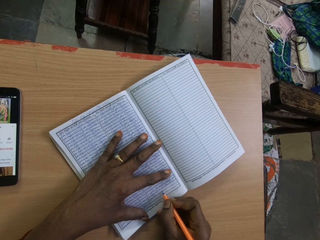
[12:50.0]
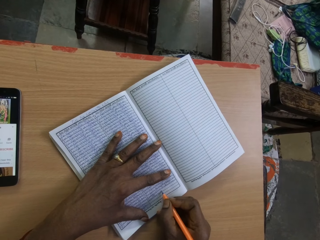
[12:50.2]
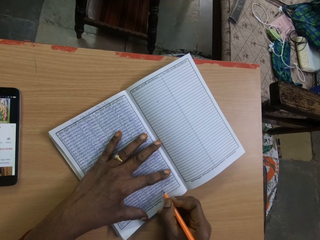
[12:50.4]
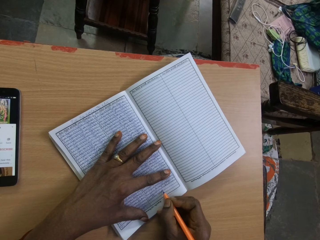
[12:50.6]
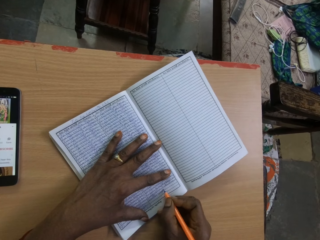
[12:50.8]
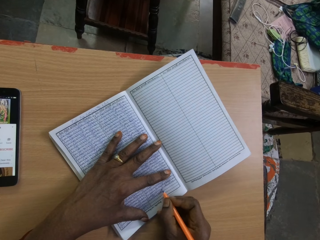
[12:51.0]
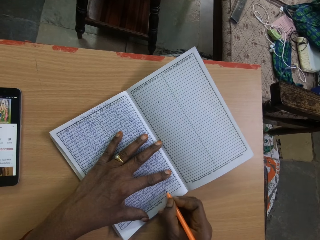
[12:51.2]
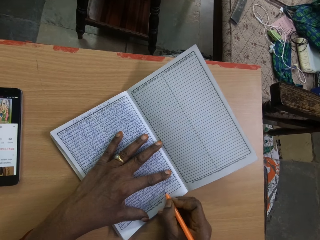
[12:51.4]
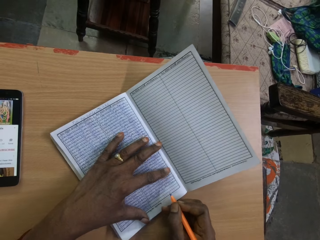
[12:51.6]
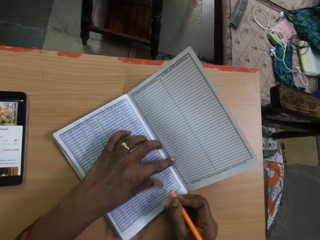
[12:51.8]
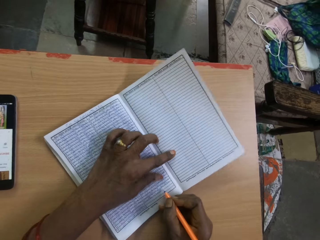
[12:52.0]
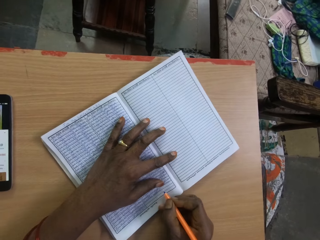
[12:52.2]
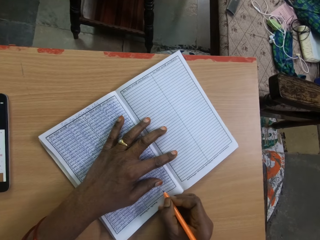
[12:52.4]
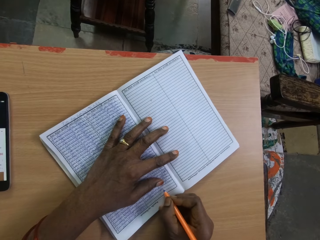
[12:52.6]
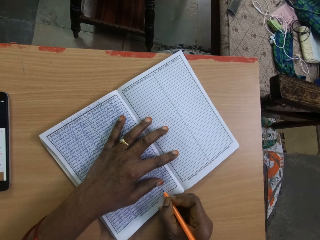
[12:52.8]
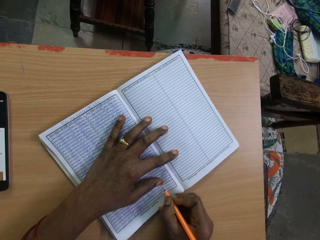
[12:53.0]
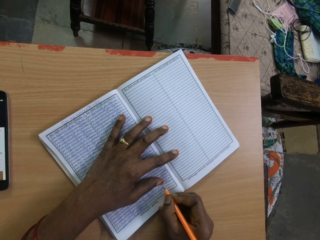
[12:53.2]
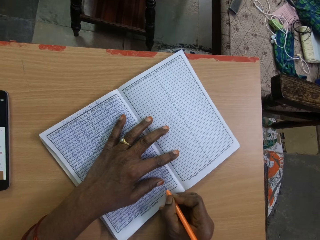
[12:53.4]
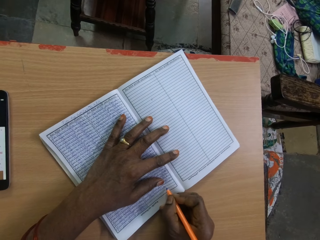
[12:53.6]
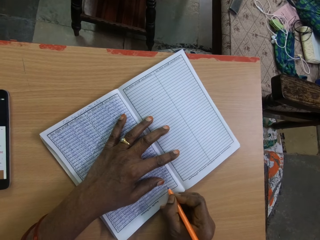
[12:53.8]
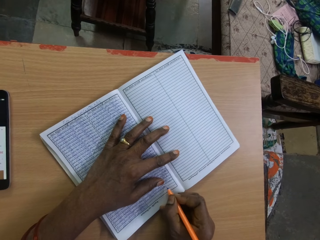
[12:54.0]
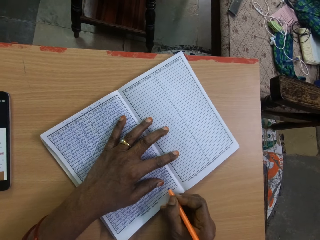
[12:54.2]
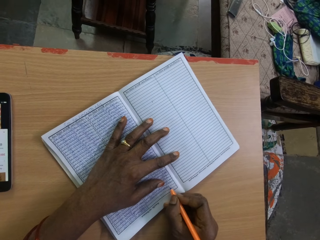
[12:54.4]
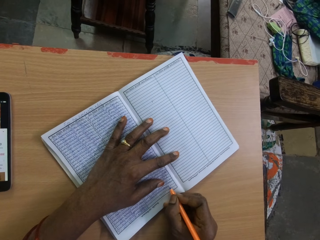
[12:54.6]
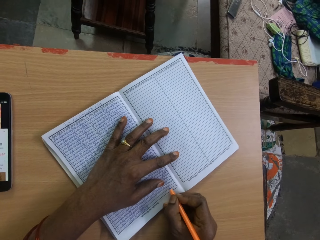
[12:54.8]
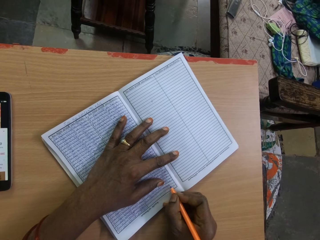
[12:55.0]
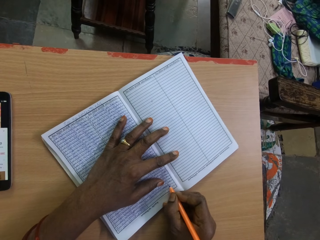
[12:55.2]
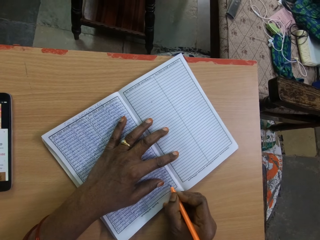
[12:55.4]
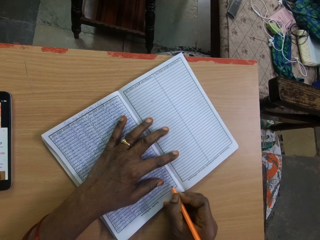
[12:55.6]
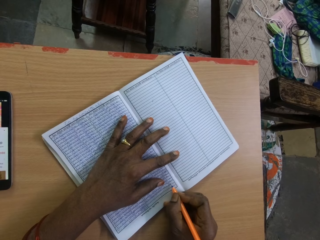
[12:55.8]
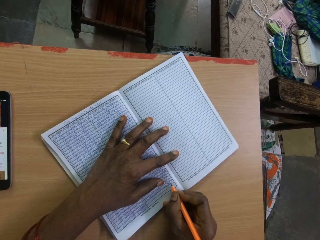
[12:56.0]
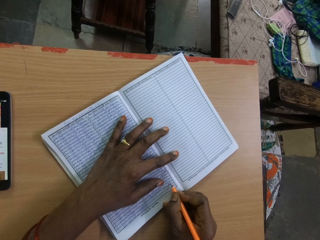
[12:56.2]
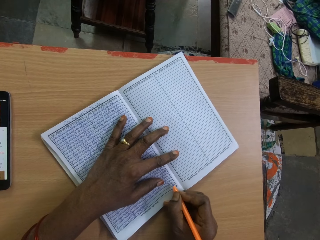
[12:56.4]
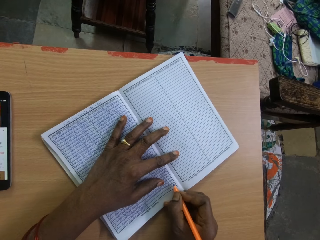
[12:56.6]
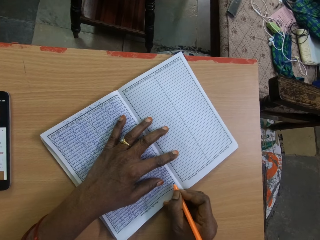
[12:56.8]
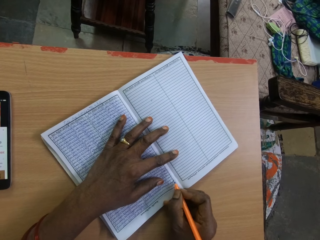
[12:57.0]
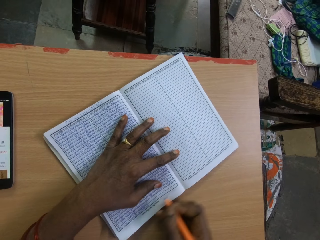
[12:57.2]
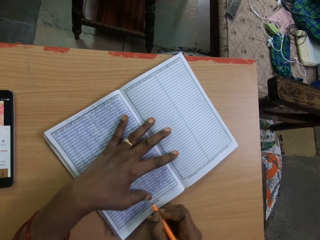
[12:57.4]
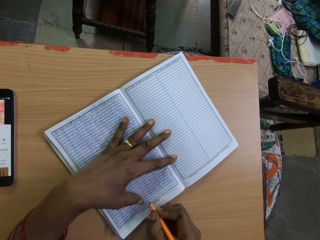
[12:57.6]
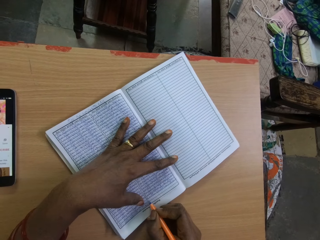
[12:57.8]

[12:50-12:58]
The camera wearer moves the hand. They write in the book.

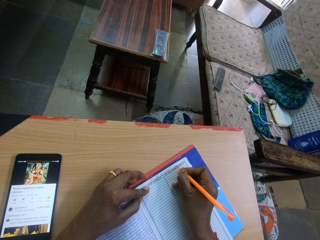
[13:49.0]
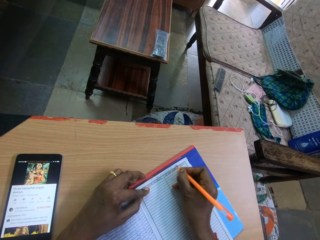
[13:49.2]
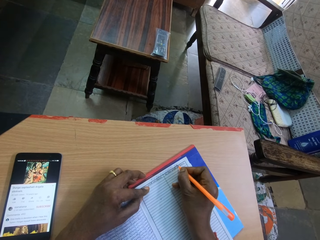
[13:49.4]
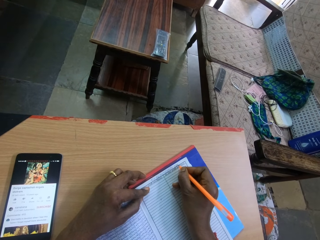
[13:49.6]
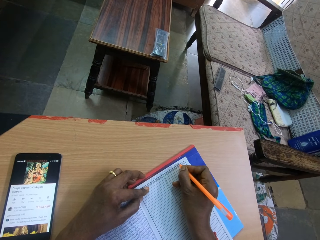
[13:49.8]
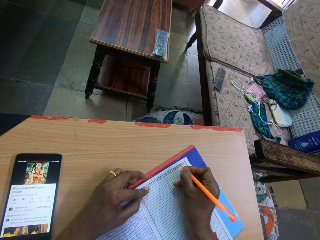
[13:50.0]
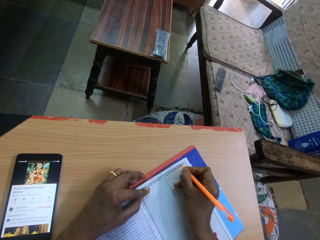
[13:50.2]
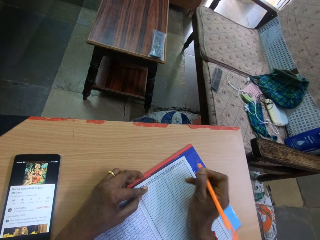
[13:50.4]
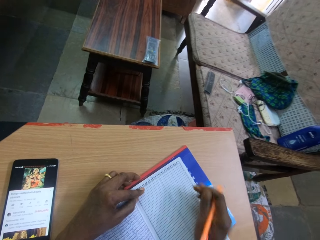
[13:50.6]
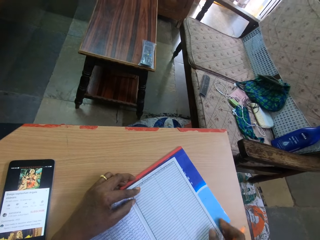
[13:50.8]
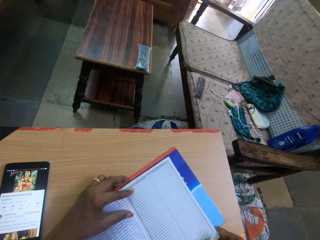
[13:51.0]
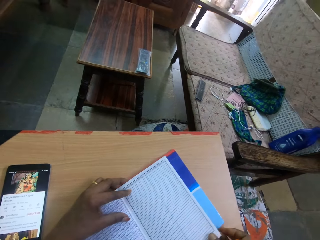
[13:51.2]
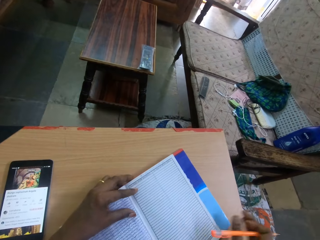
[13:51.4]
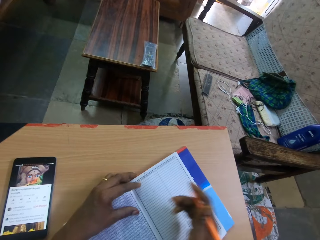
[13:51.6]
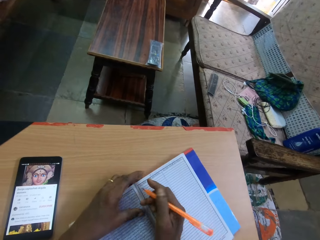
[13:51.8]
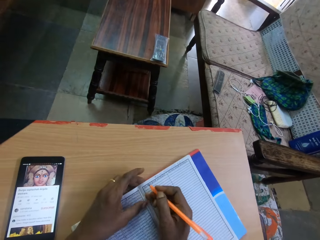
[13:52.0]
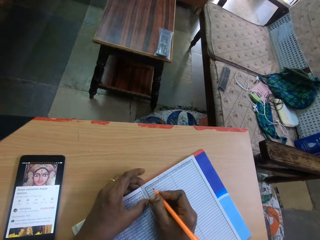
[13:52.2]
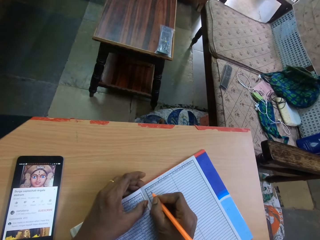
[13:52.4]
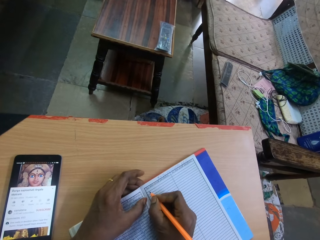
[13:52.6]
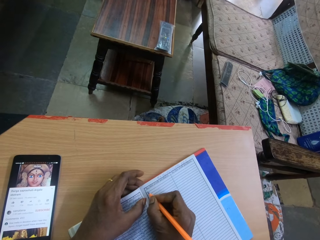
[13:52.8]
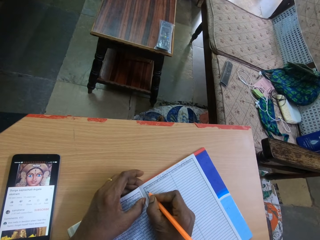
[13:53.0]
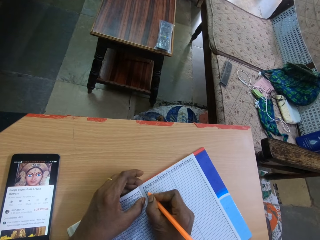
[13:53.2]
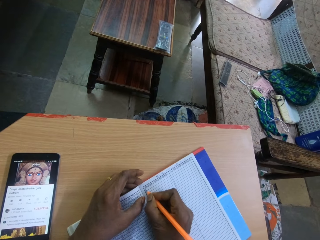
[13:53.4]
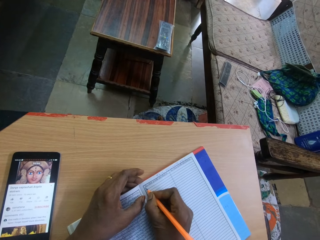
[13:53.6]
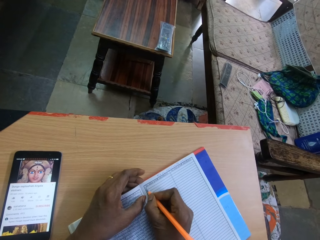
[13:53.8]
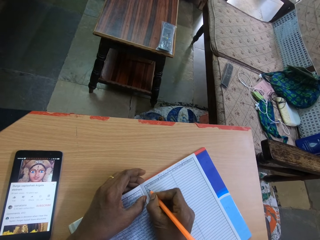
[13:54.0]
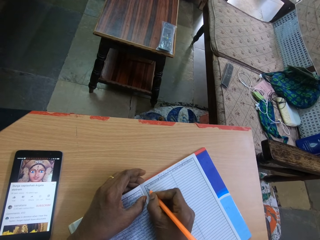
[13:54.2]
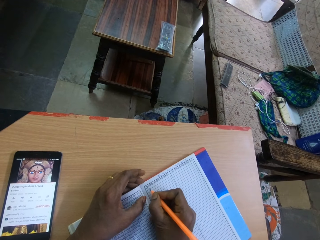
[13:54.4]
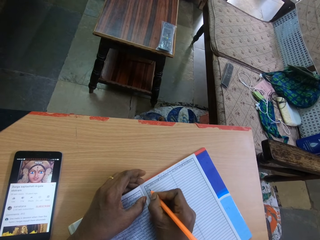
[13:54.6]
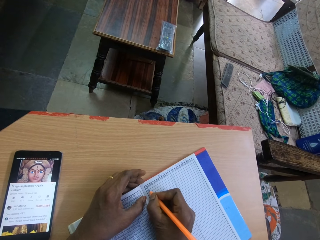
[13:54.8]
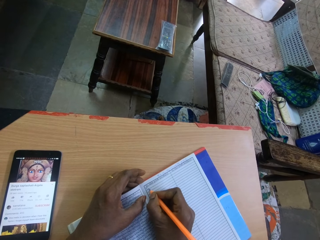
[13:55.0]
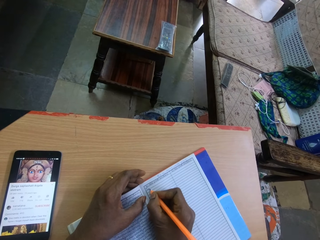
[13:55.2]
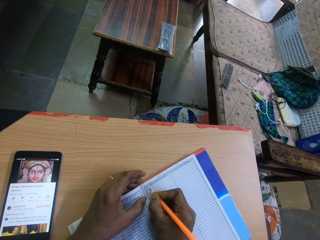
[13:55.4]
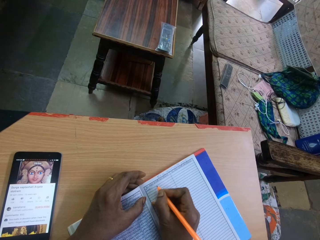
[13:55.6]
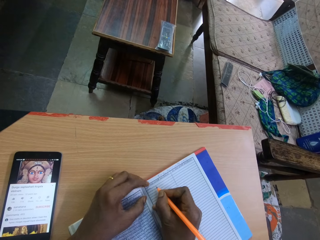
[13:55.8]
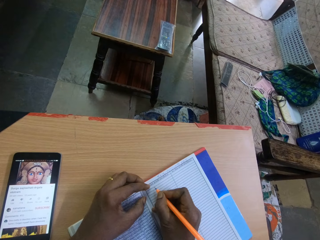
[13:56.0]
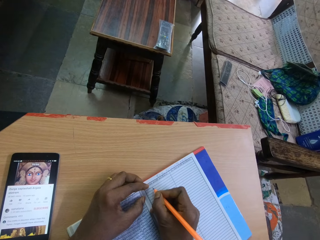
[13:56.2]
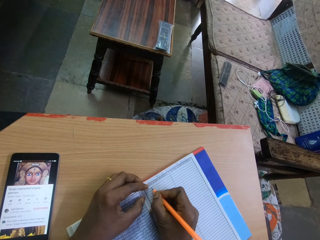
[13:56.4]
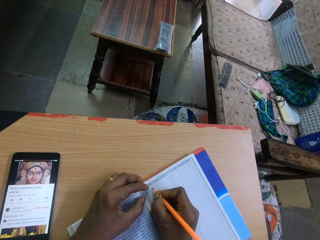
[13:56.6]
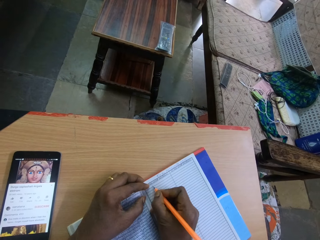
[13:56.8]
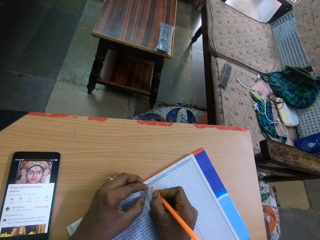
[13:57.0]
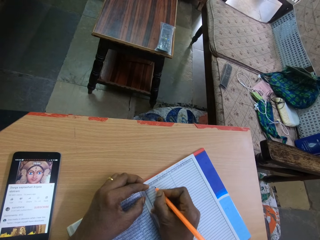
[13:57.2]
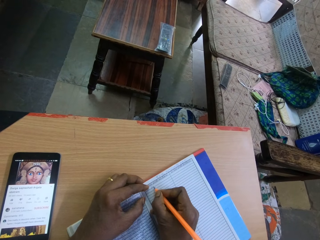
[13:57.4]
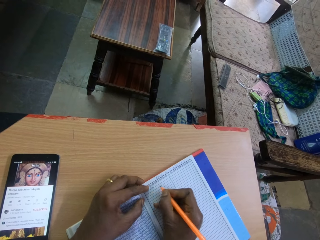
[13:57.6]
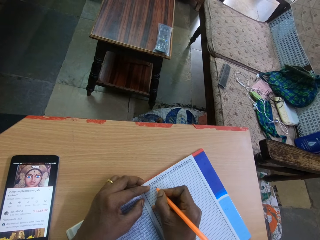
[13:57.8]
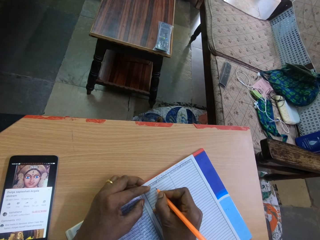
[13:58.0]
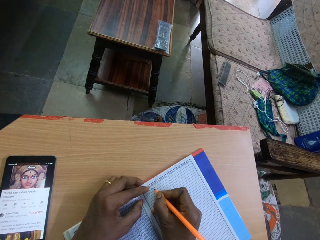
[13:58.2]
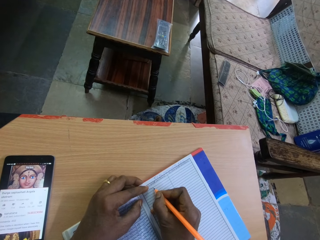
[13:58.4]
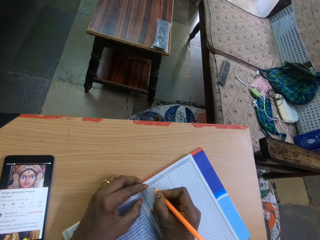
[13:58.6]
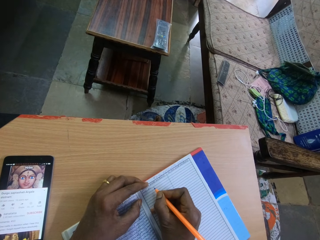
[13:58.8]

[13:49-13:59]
The camera wearer adjusts the book on the table with his hands. He writes on the book on the table with the pen in his right hand.

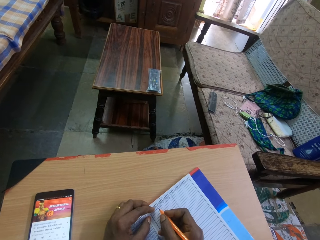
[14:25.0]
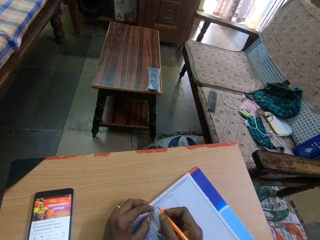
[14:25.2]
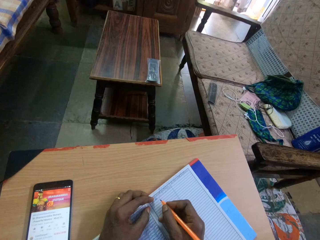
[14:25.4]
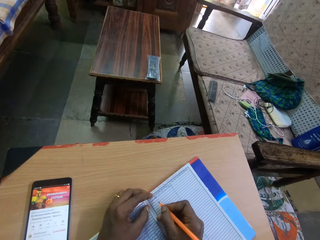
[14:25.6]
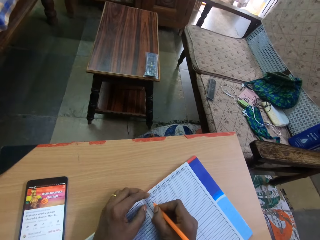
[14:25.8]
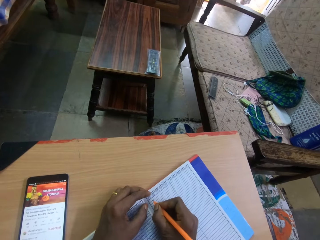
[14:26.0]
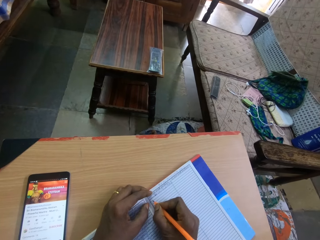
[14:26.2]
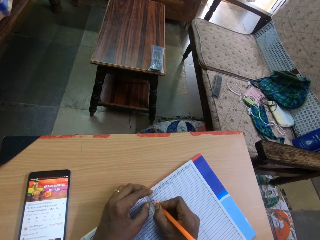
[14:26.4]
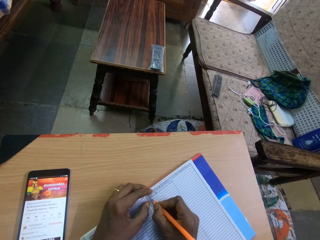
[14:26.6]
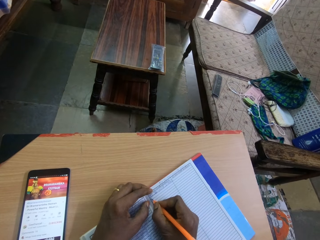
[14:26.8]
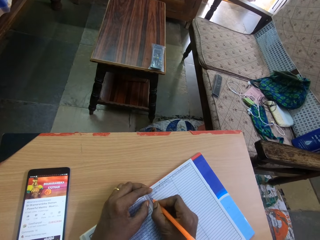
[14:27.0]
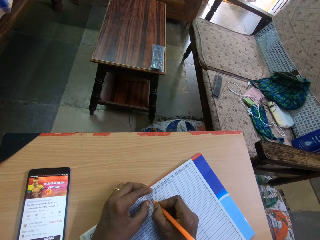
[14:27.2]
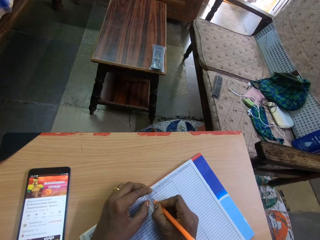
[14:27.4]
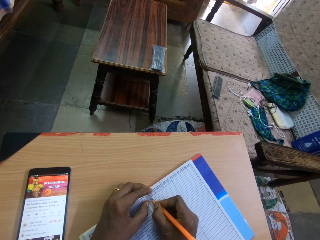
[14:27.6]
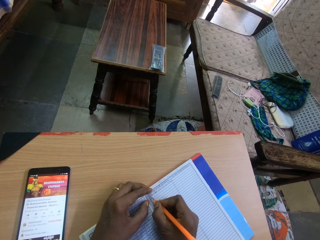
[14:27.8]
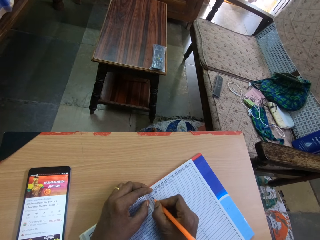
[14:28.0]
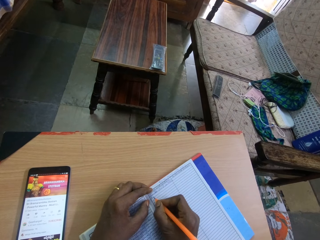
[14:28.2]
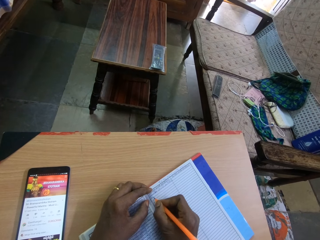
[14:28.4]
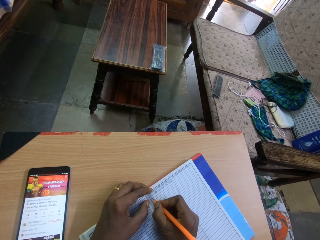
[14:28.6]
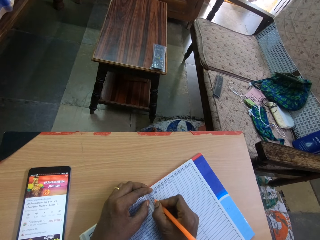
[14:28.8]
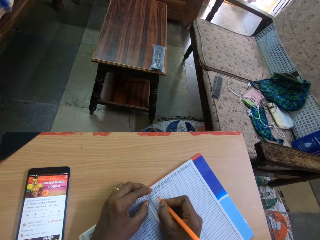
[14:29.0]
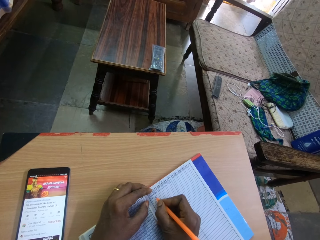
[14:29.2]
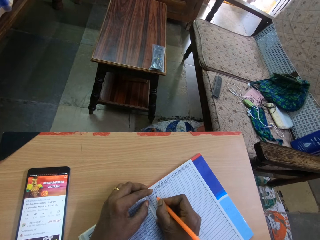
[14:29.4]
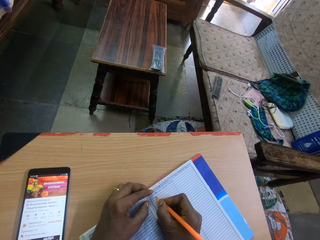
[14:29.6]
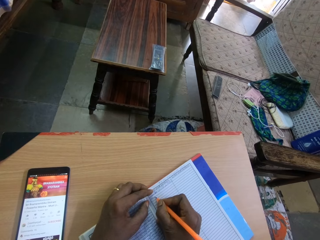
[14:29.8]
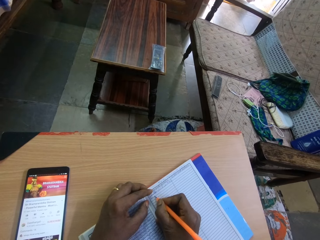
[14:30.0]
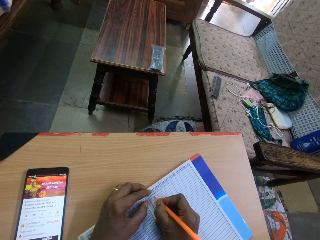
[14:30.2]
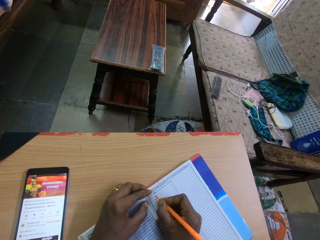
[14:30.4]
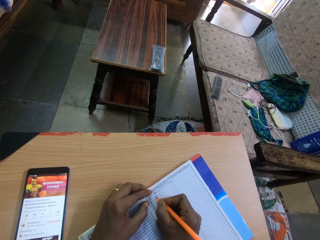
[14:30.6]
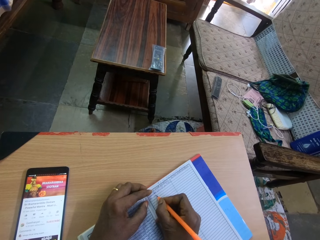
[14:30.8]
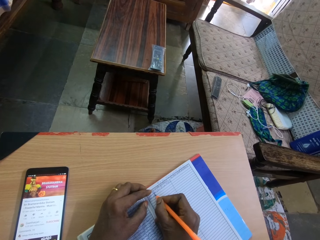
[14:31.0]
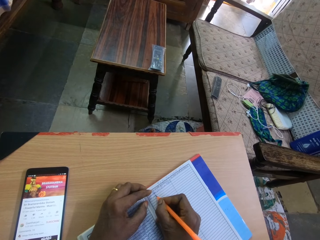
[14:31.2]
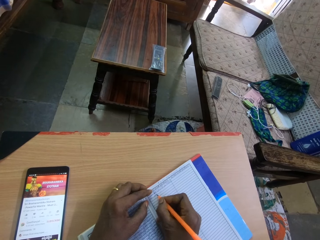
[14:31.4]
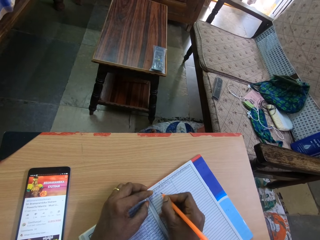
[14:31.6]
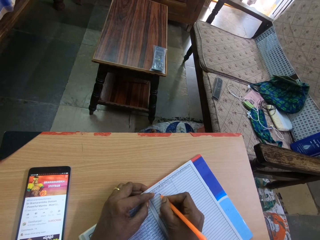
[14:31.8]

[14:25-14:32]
The camera wearer writes on the book on the table with the pen in his right hand.
